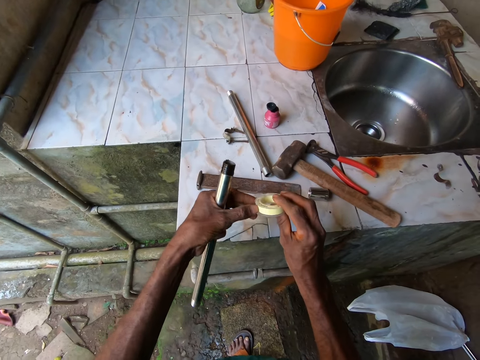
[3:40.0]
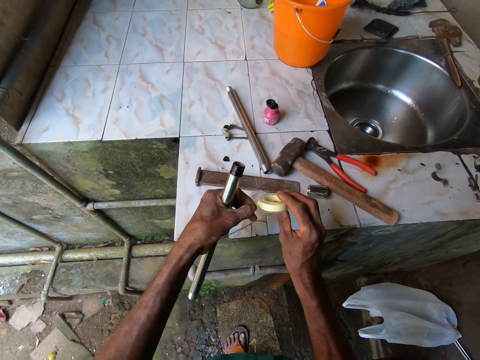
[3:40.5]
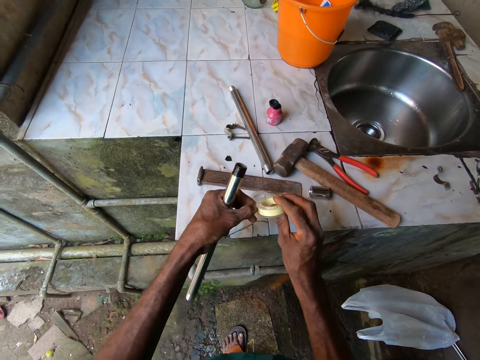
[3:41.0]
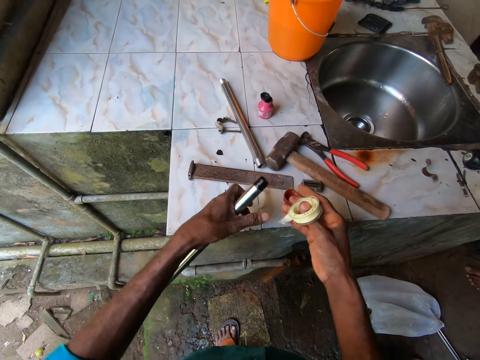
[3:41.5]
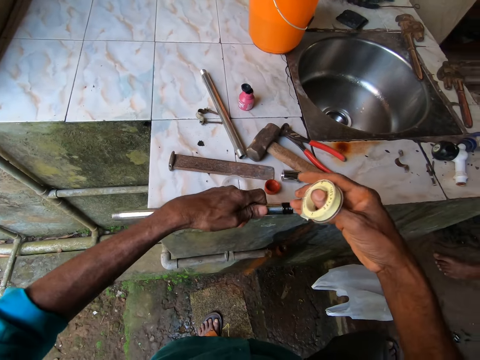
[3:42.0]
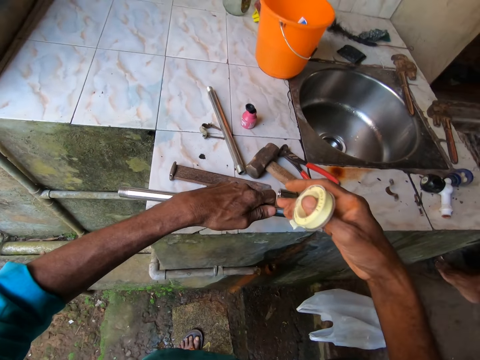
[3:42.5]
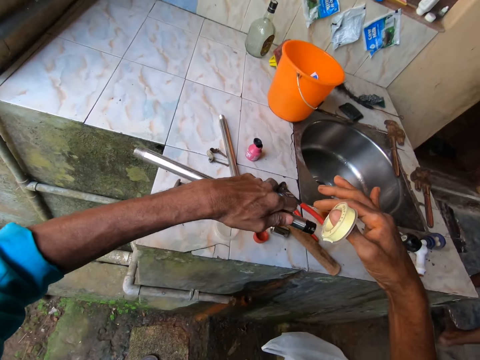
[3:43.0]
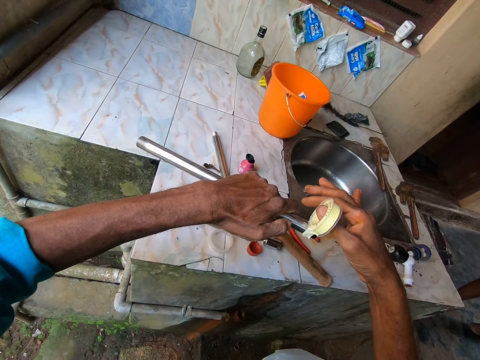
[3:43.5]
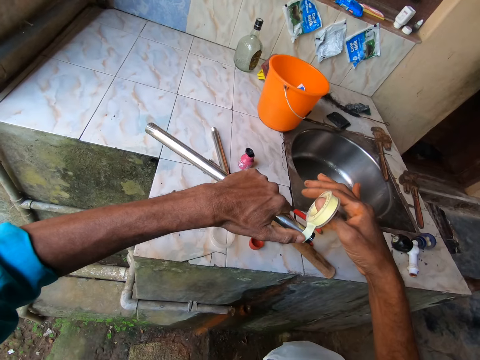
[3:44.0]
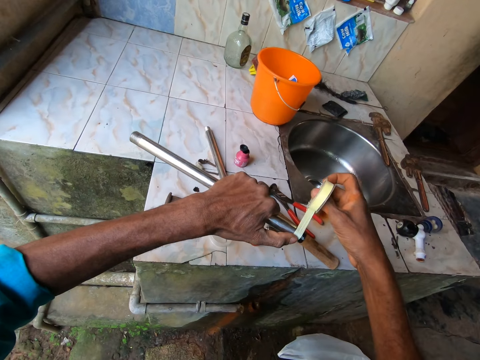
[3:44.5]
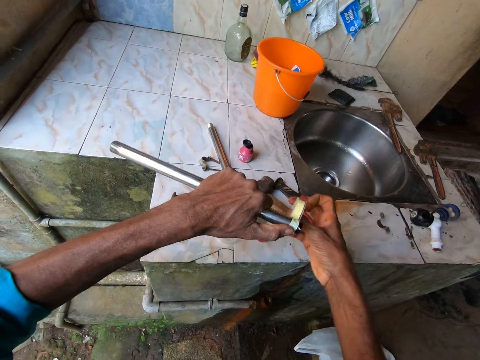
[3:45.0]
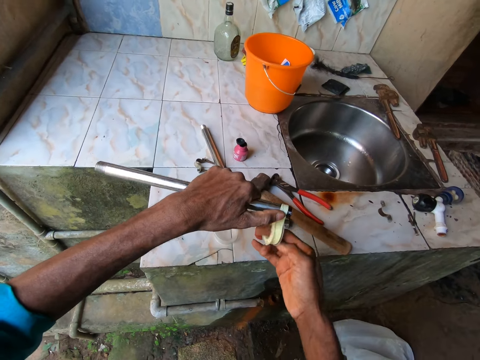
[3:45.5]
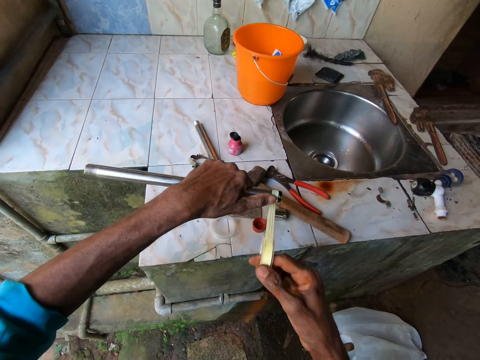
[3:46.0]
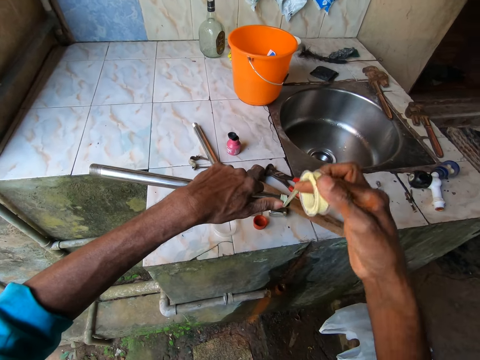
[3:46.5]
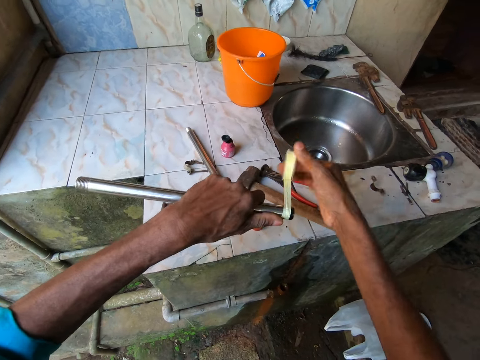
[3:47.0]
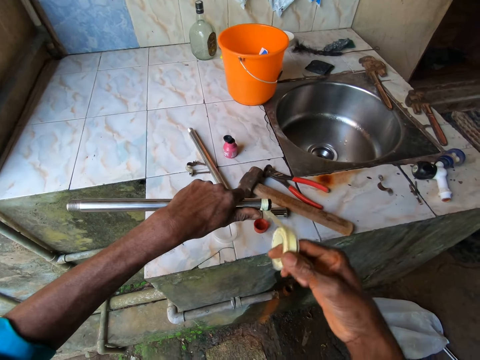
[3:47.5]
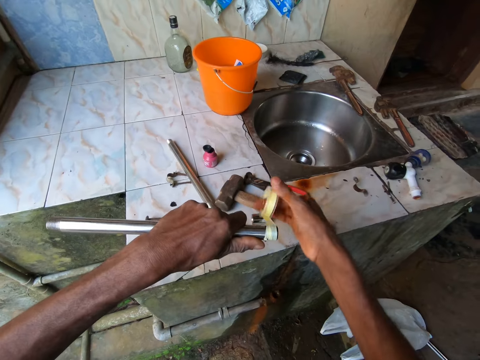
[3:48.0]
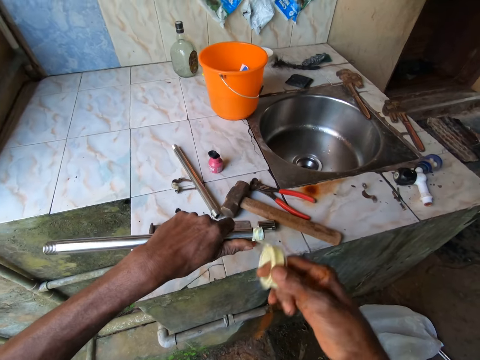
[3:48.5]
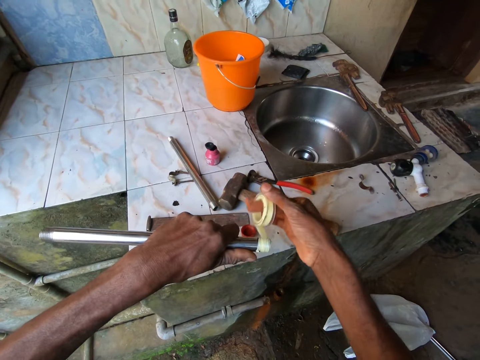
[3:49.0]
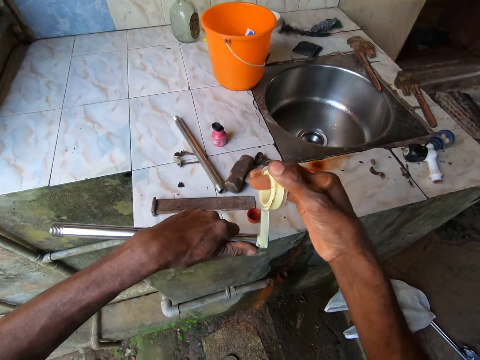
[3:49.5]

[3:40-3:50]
The camera wearer unfolds the sellotape. He tapes the paper tape around the mouth of the metal pipe in his left hand with his right hand.

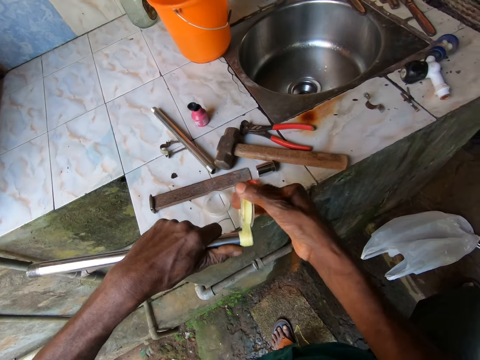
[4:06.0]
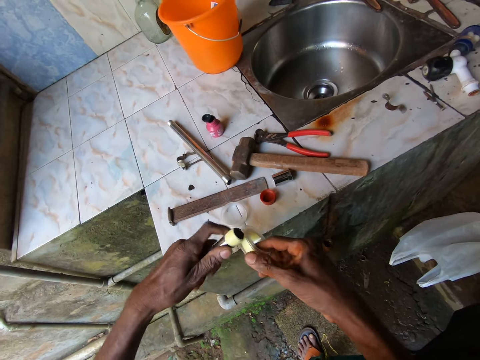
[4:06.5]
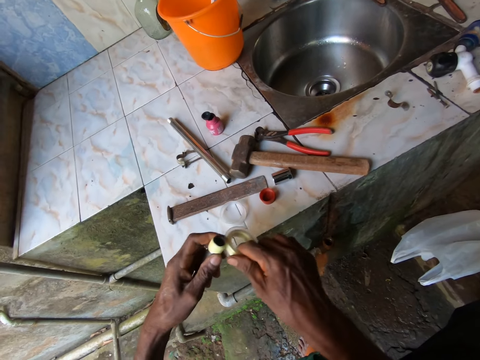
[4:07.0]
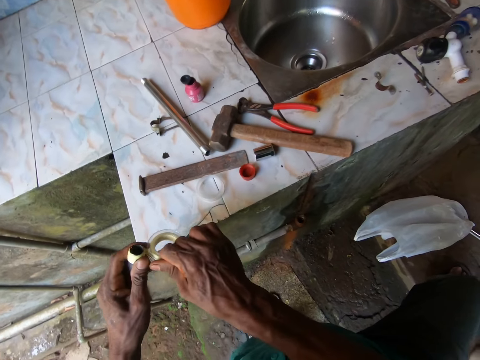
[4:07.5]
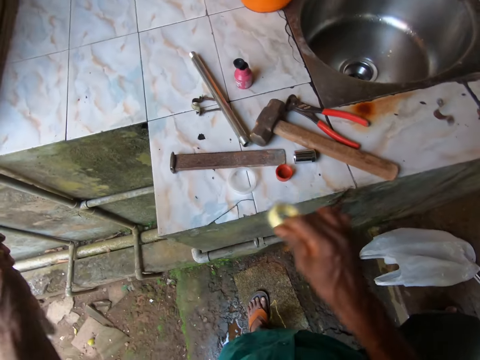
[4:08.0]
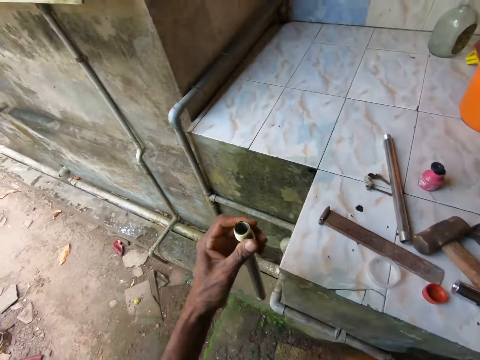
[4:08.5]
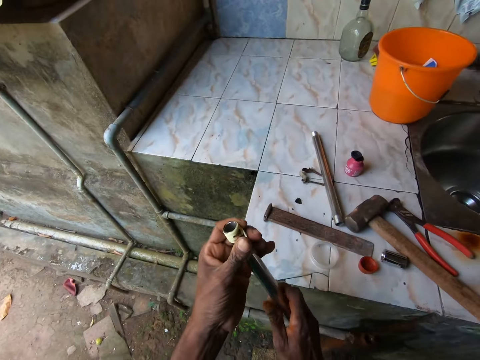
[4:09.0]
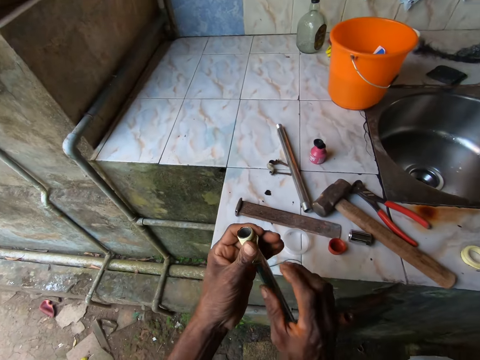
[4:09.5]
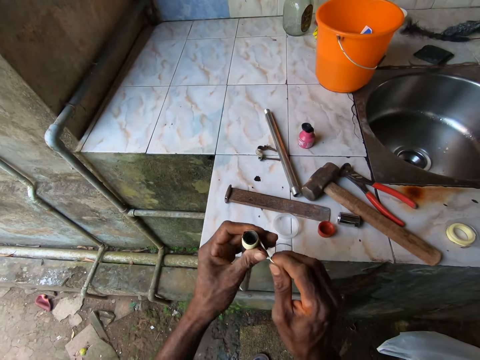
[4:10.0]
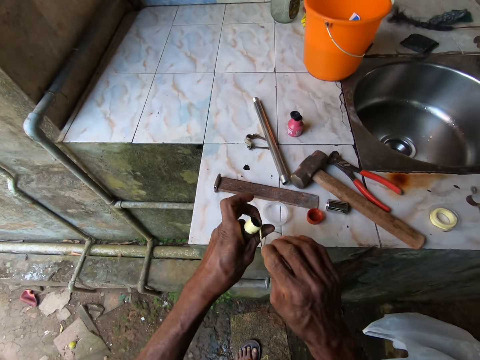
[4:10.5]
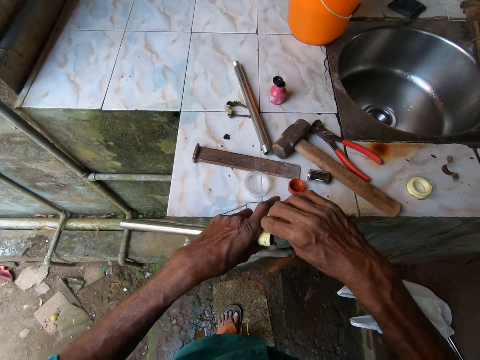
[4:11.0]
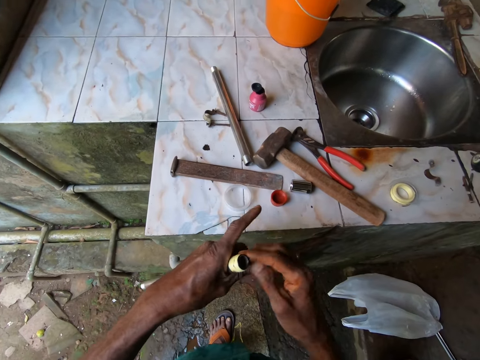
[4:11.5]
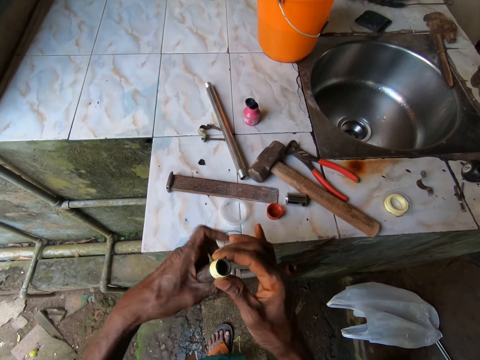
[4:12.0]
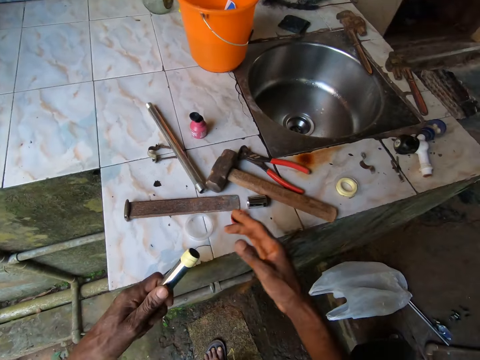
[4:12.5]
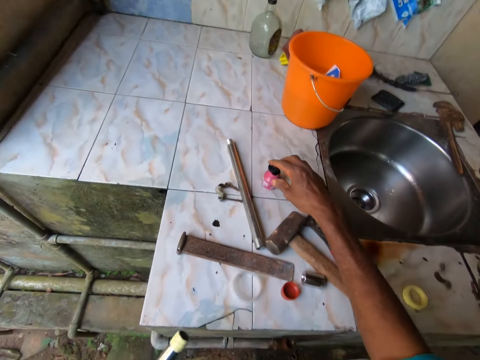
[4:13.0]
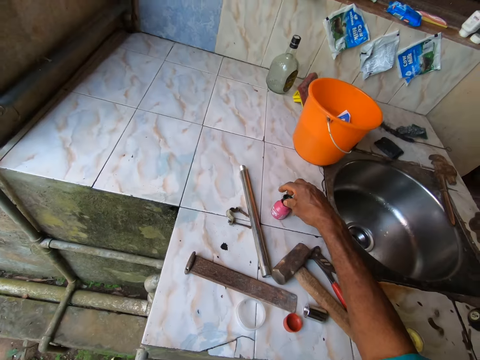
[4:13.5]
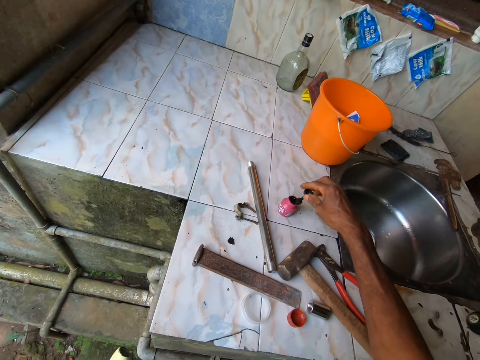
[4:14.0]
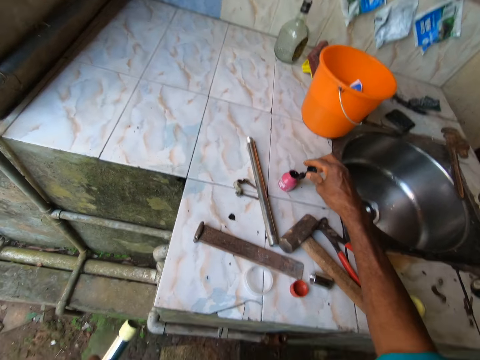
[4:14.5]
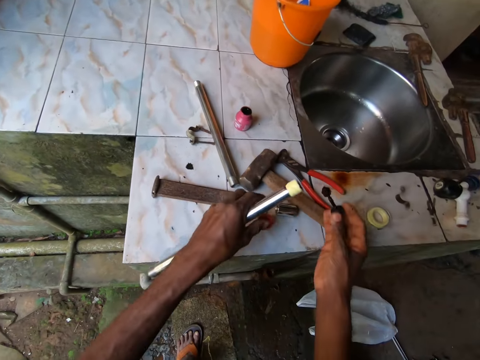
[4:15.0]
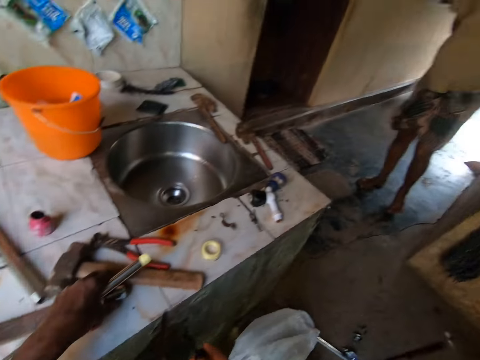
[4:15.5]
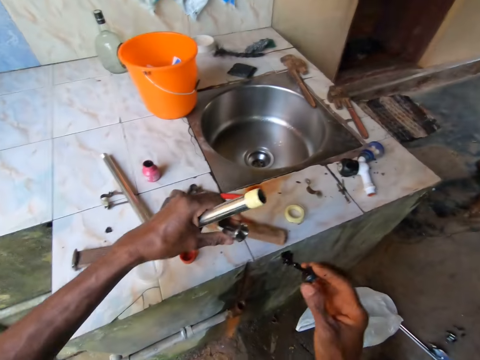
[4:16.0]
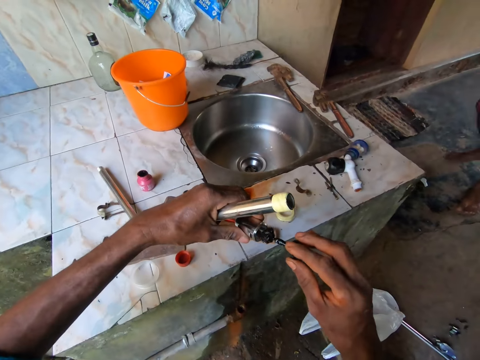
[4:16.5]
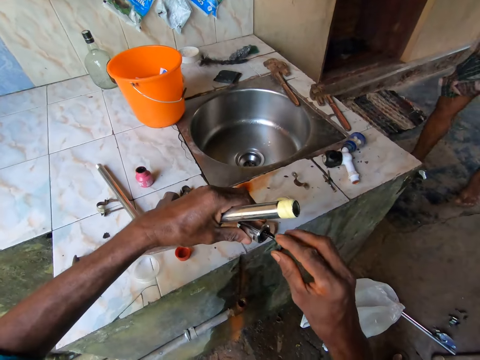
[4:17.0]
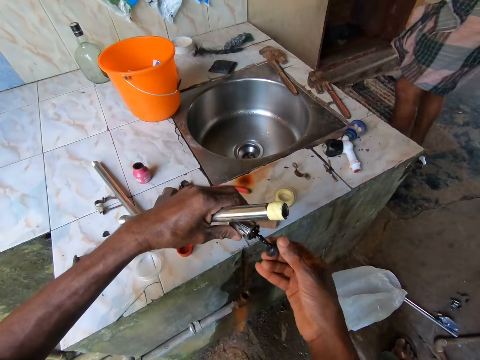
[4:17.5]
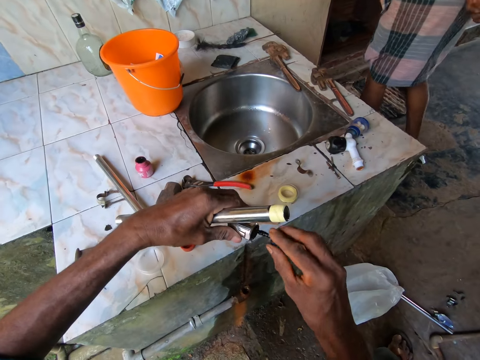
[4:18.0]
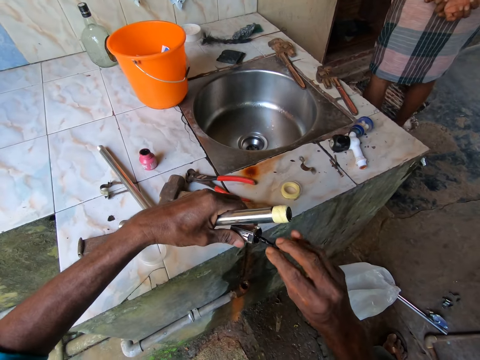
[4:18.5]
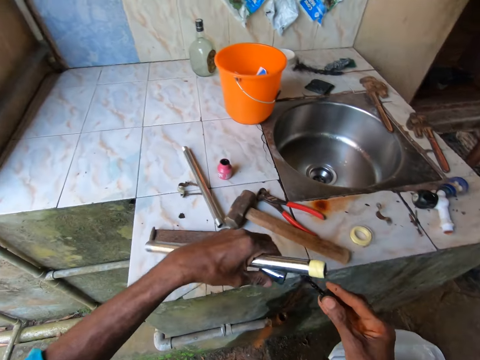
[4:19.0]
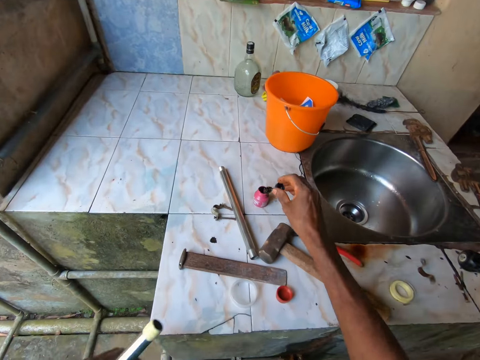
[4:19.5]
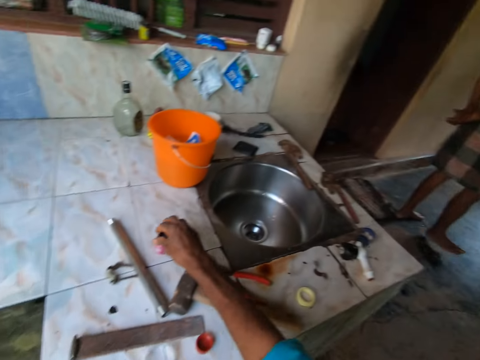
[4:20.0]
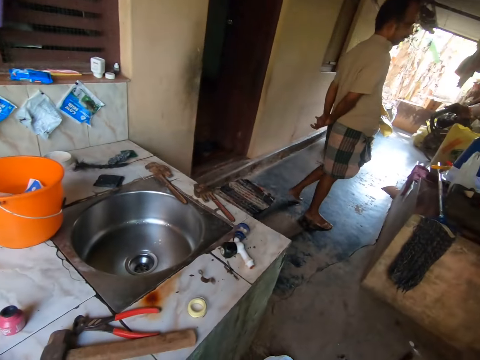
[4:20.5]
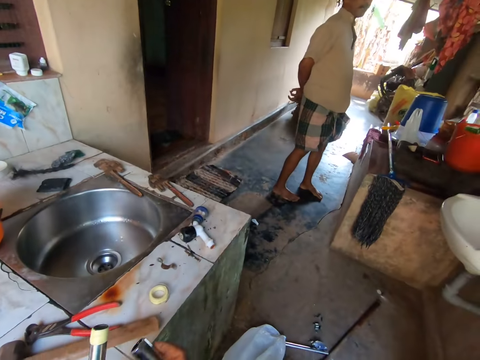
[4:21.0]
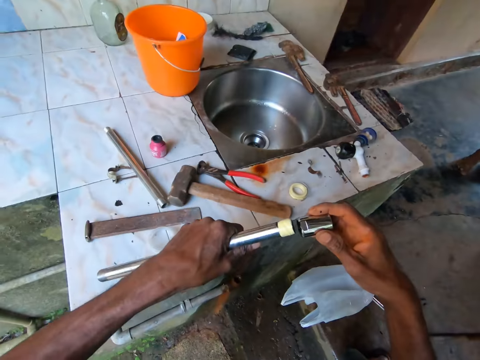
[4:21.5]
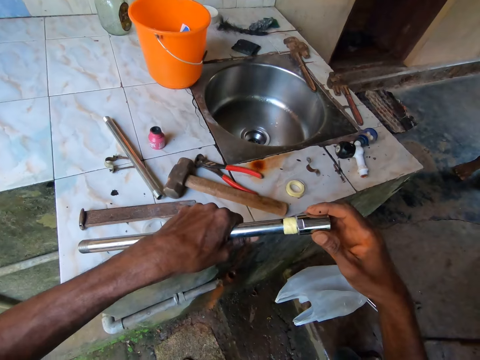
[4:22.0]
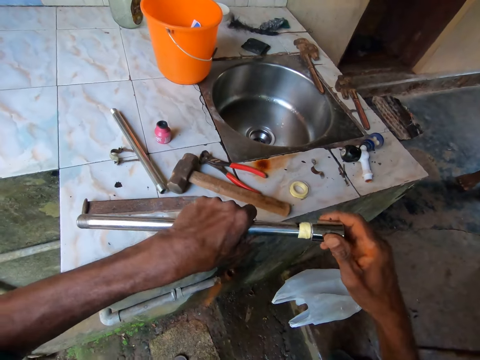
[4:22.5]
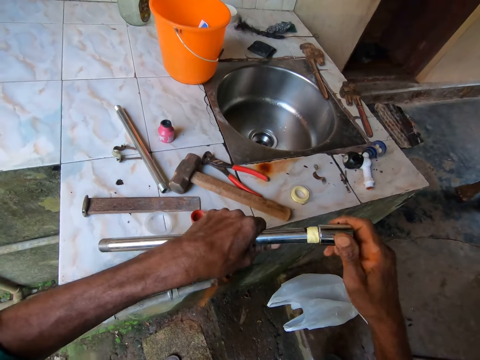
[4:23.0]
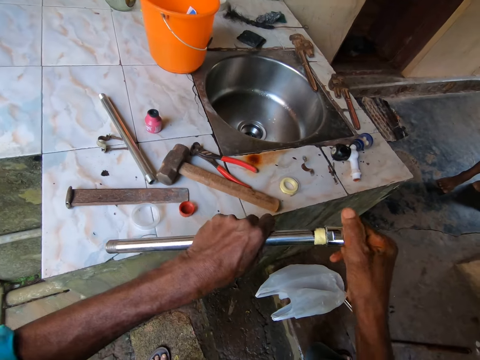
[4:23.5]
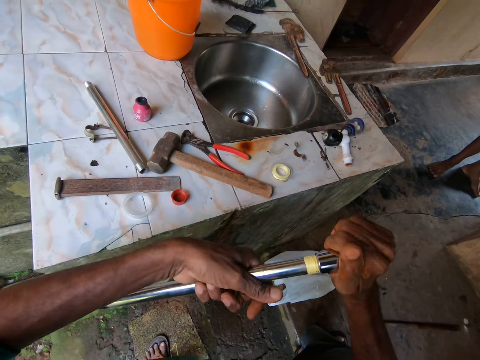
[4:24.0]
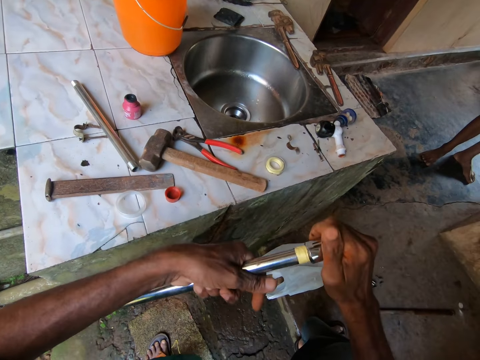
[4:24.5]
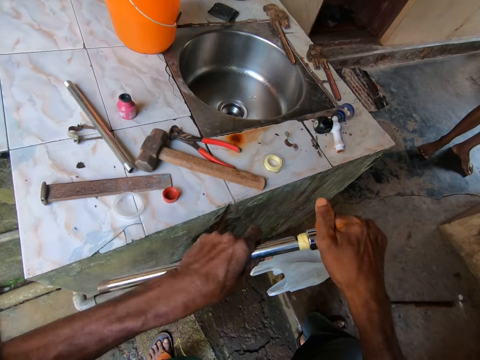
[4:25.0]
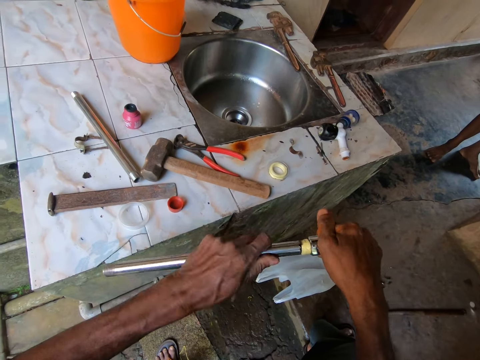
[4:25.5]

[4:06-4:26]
The camera wearer cuts the paper tape with both hands. He places the paper tape around the metal pipe properly. He takes the brush from the ink container. He scoops glue with the spoon in the glue container with his right hand. He picks up the metal cover with his left hand. He applies glue to the metal cover in his left hand with the glue in the spoon in his right hand. He places the spoon into the glue container. He screws the metal cover in his right hand on to the metal pipe in his left hand.
